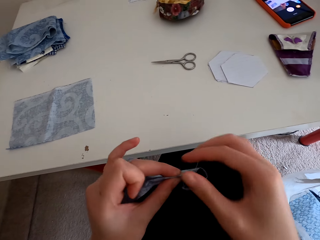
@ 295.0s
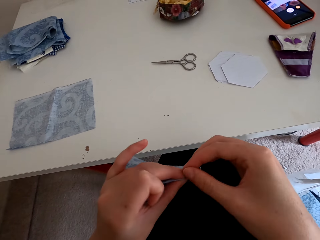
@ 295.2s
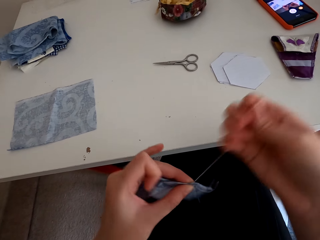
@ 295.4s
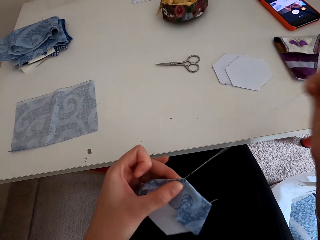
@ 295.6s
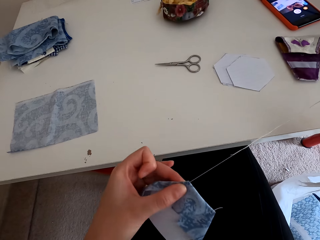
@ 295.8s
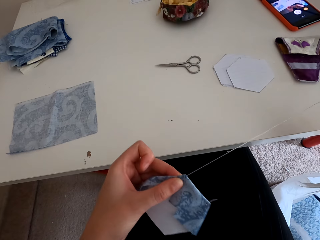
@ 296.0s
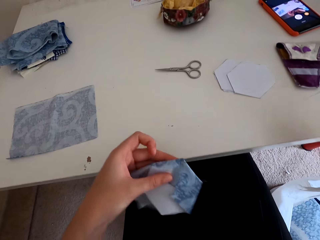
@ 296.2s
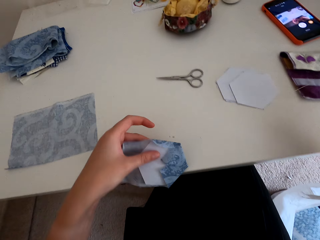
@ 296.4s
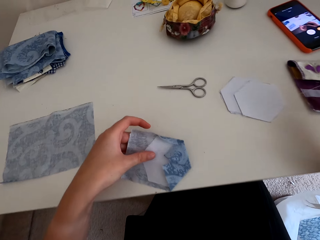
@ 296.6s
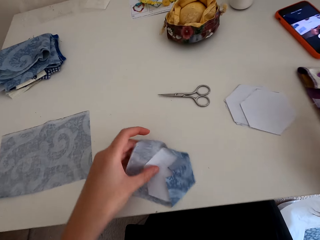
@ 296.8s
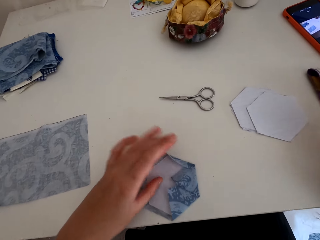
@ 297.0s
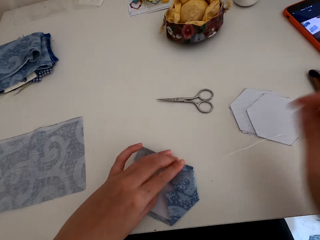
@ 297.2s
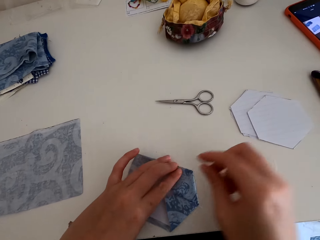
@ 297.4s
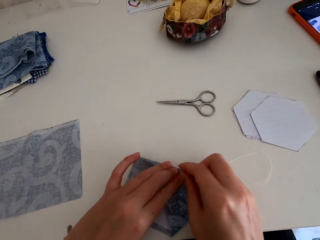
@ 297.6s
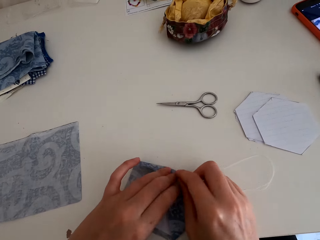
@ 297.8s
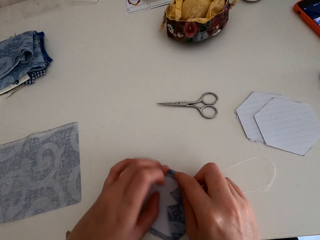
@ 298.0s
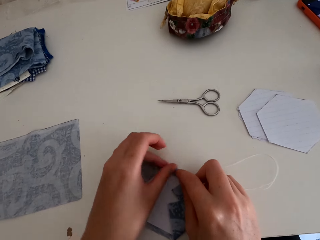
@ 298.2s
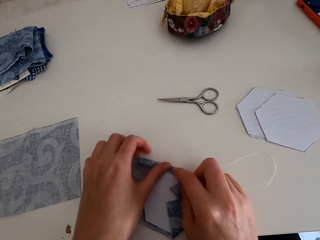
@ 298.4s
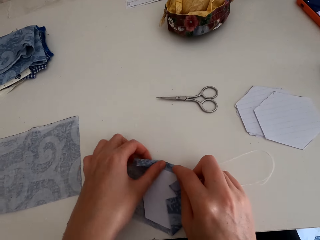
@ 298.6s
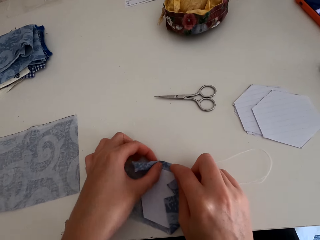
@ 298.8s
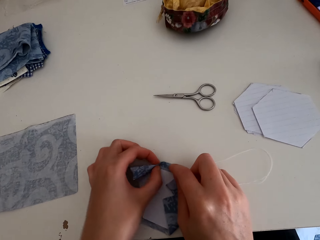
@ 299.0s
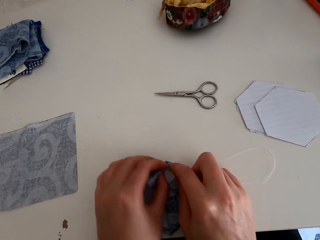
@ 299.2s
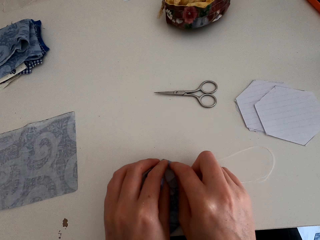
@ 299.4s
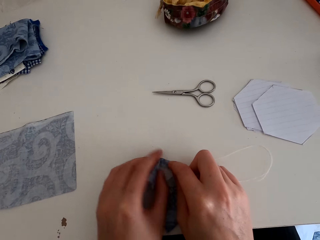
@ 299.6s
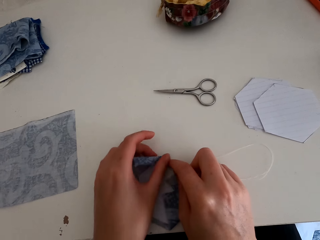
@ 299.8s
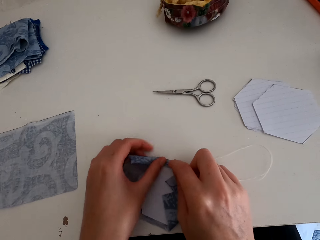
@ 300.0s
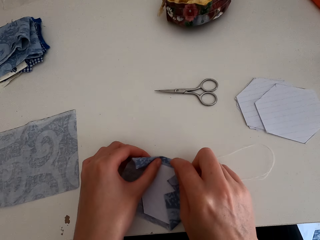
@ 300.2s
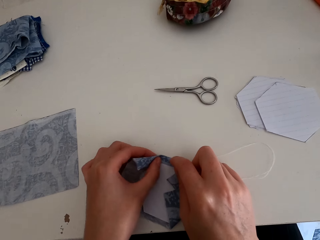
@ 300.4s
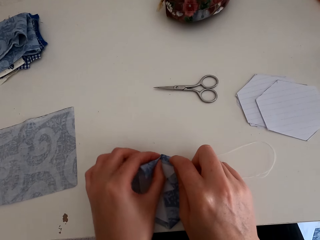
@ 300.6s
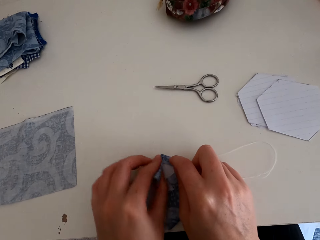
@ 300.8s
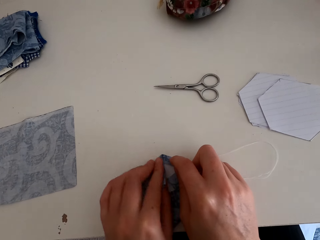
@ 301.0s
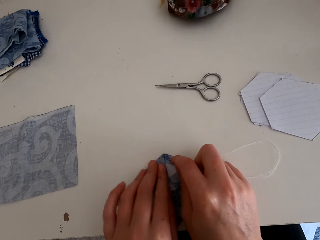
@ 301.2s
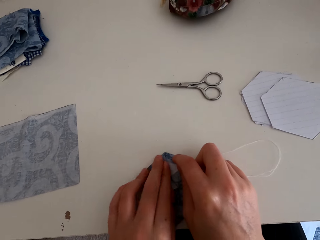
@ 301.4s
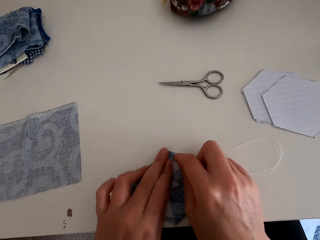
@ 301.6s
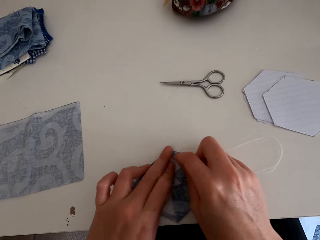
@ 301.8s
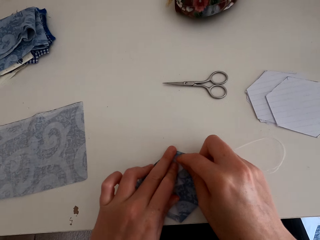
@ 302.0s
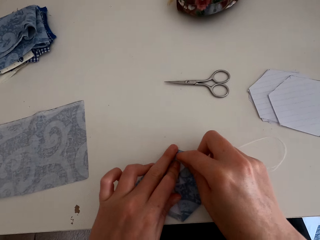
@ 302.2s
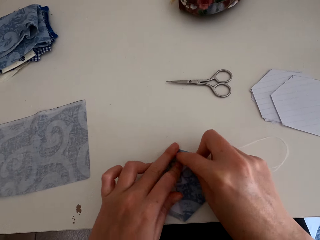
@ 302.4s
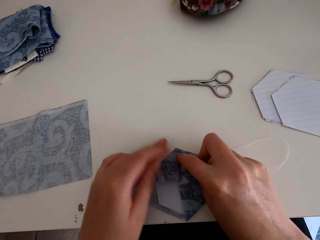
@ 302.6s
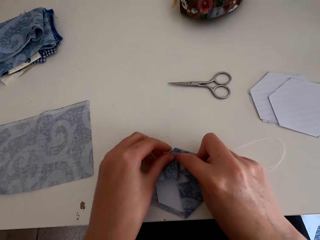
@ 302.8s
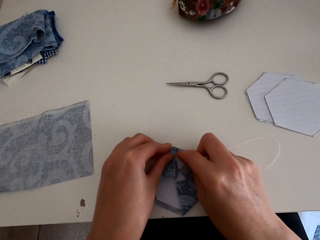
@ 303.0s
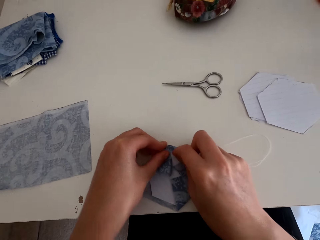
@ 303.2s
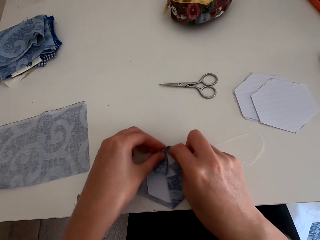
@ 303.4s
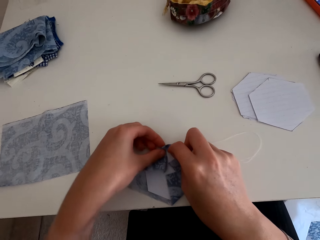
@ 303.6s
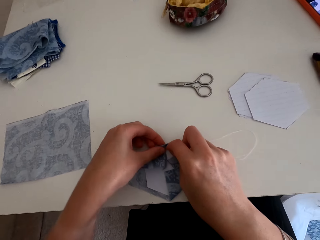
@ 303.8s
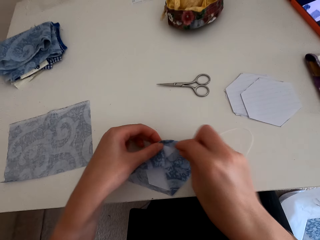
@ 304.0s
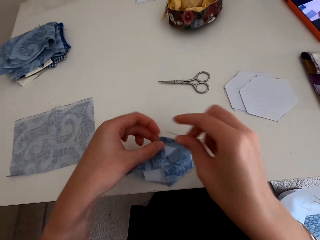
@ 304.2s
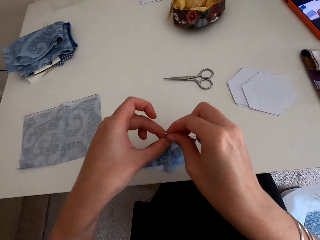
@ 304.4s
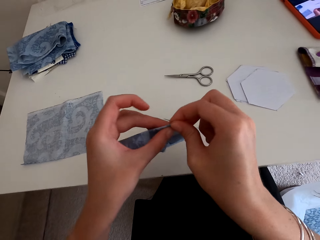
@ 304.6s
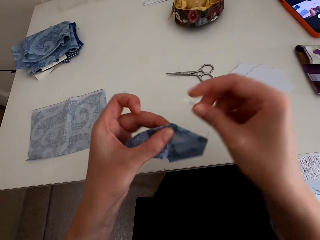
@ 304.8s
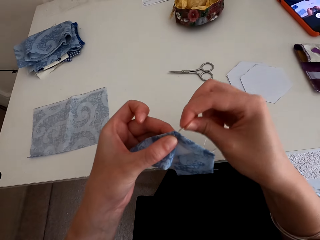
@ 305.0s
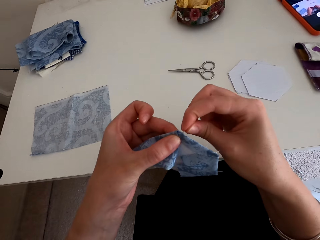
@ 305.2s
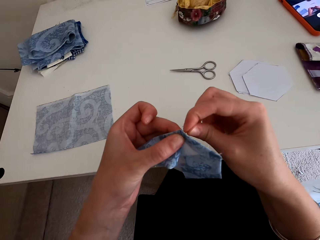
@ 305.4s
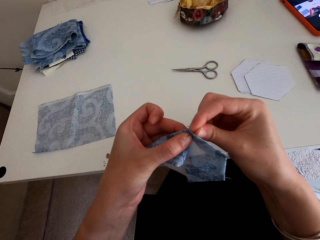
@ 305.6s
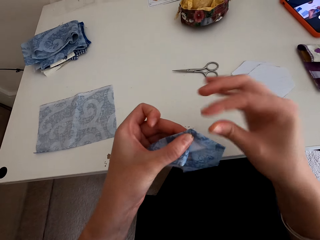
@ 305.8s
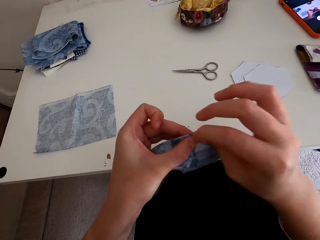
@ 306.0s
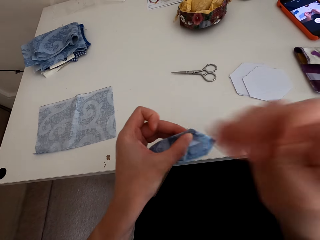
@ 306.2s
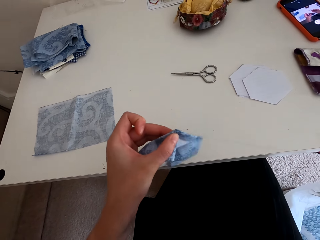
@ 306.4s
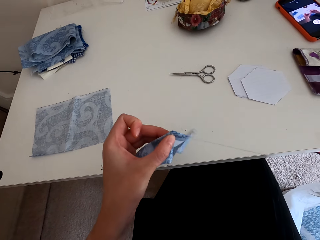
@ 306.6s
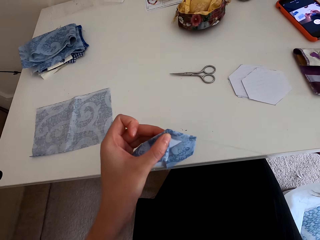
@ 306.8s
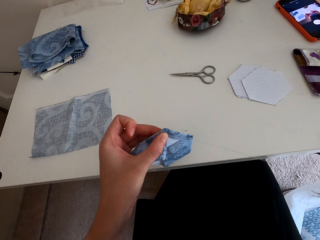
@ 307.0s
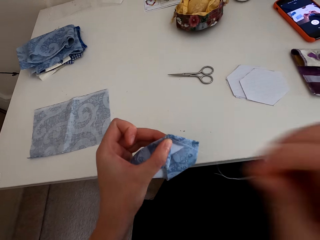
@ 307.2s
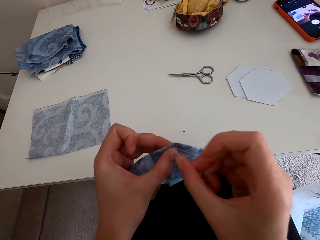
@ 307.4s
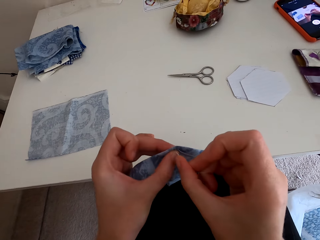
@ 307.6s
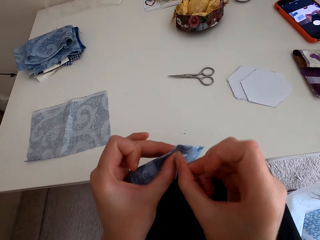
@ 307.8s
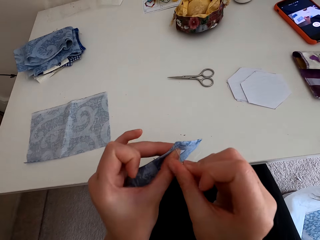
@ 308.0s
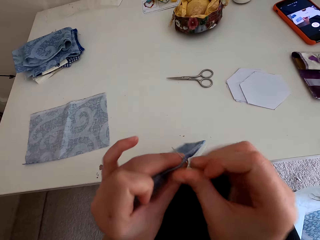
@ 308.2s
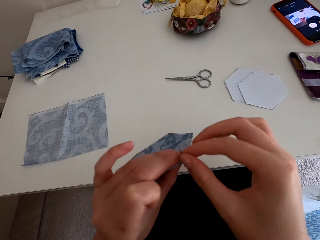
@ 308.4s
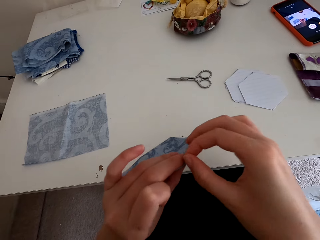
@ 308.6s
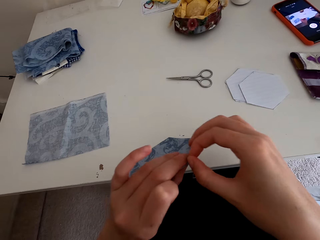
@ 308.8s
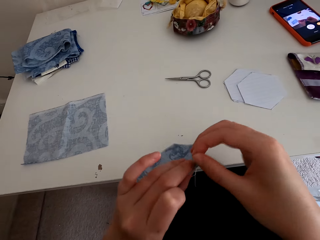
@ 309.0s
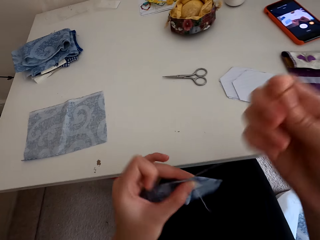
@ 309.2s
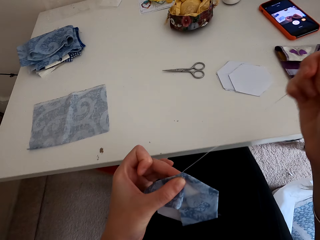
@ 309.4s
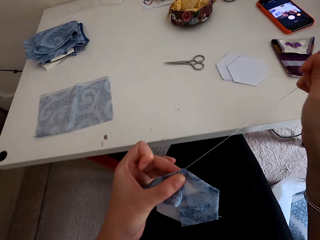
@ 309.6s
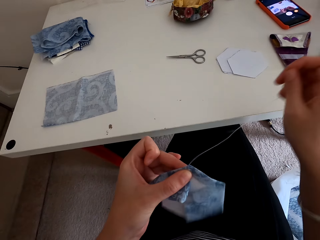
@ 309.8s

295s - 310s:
The camera wearer puts the cloth material on the table, folds the cloth material, and sews the cloth material with a needle and thread.

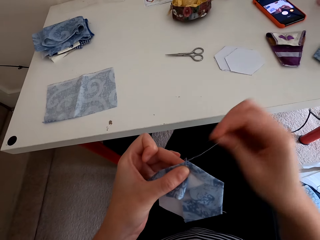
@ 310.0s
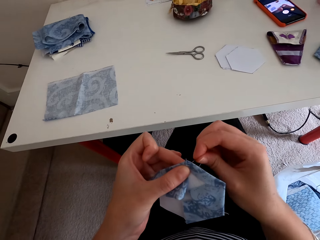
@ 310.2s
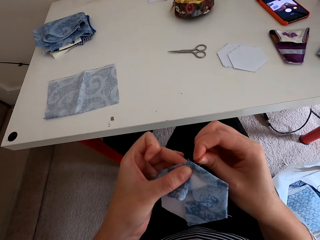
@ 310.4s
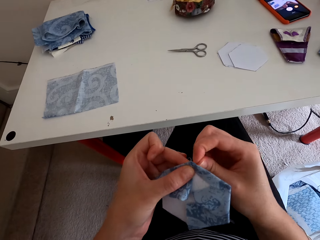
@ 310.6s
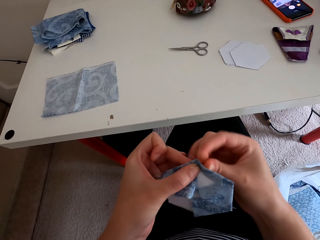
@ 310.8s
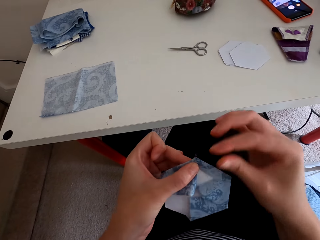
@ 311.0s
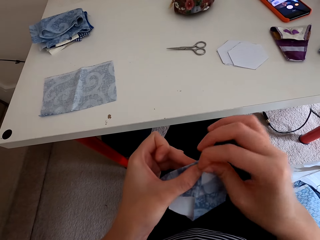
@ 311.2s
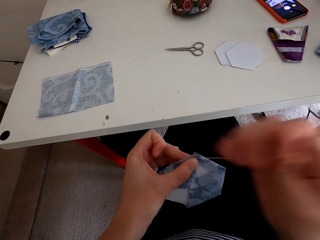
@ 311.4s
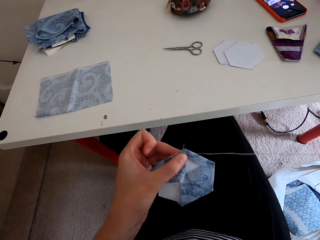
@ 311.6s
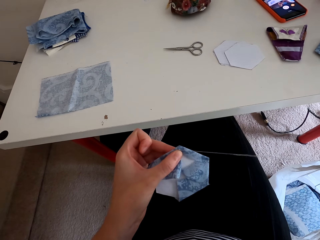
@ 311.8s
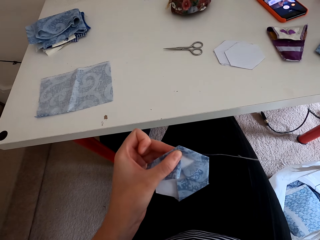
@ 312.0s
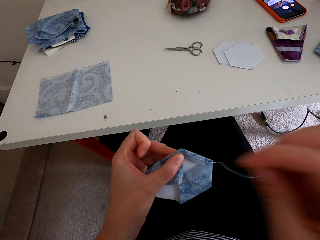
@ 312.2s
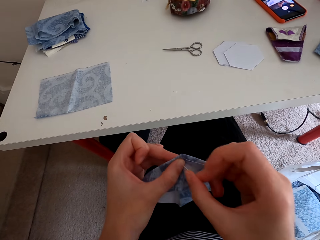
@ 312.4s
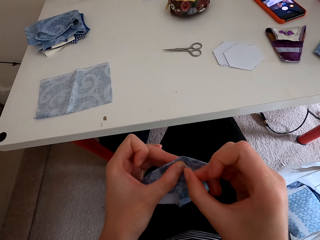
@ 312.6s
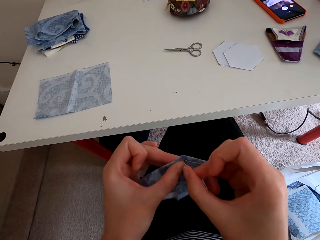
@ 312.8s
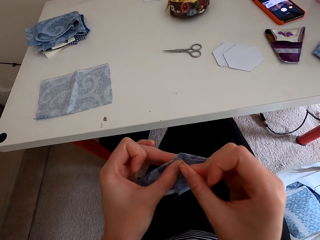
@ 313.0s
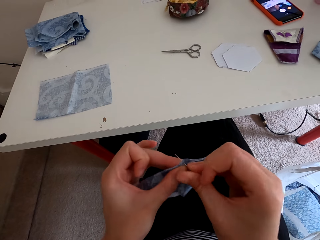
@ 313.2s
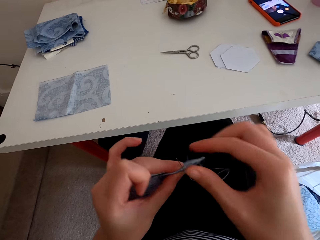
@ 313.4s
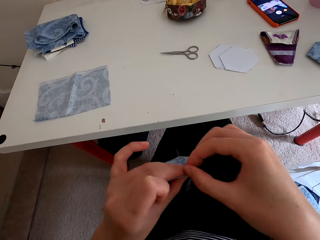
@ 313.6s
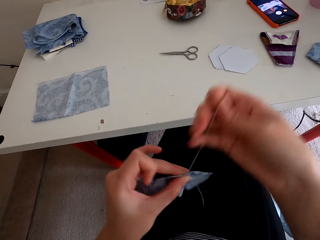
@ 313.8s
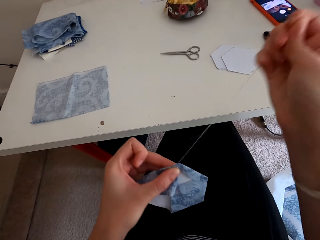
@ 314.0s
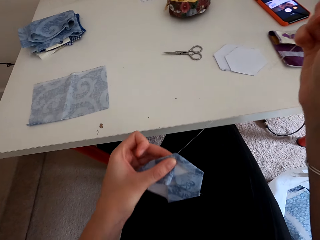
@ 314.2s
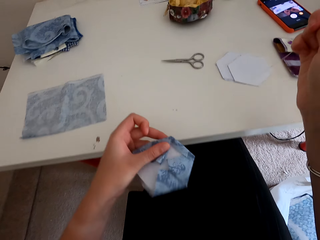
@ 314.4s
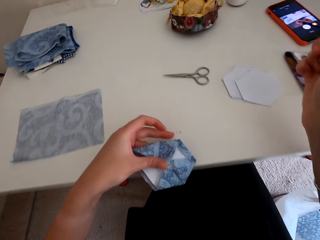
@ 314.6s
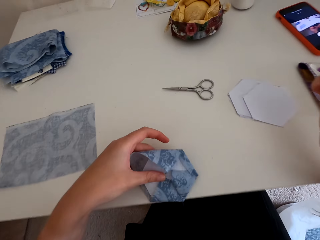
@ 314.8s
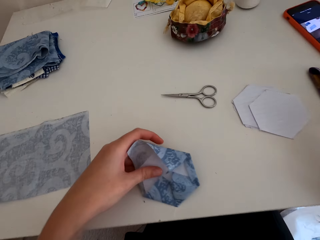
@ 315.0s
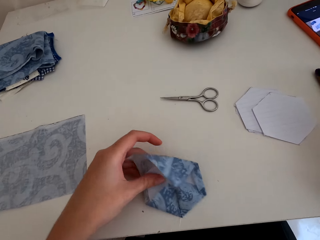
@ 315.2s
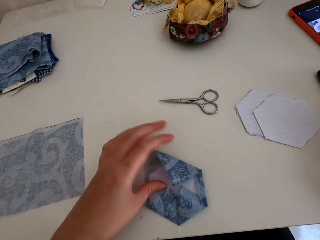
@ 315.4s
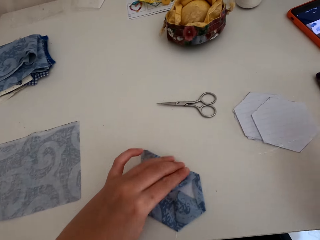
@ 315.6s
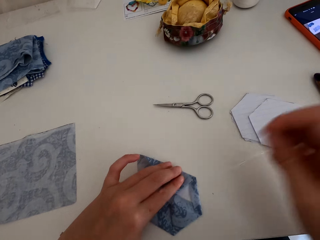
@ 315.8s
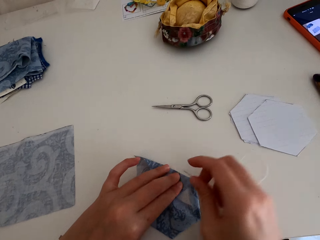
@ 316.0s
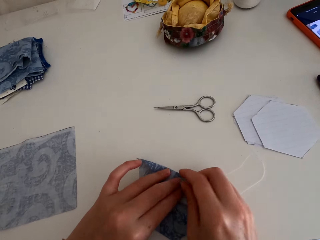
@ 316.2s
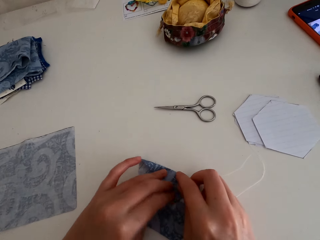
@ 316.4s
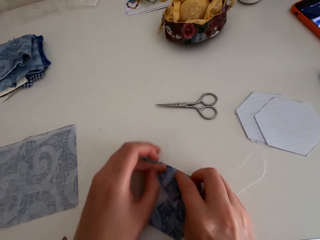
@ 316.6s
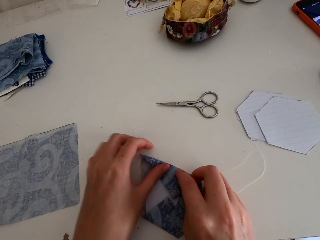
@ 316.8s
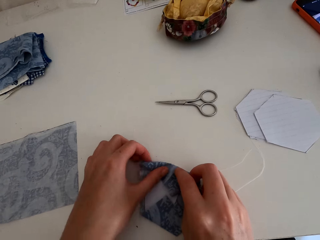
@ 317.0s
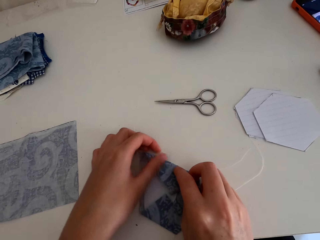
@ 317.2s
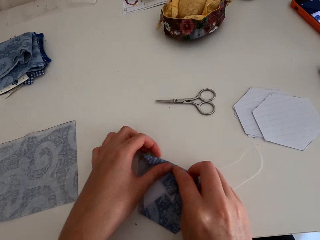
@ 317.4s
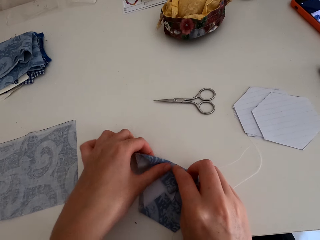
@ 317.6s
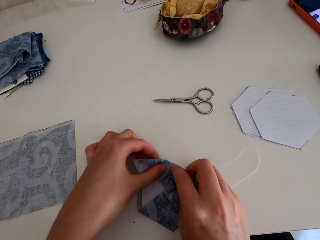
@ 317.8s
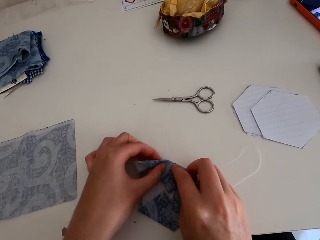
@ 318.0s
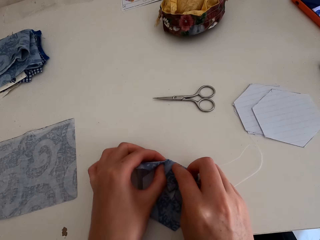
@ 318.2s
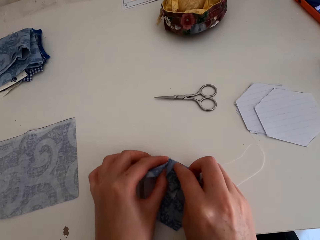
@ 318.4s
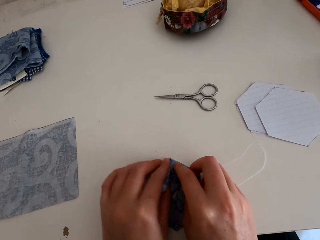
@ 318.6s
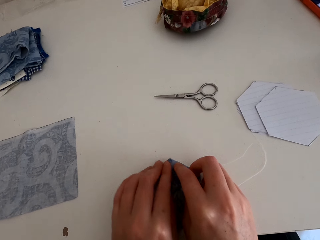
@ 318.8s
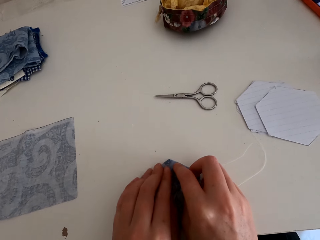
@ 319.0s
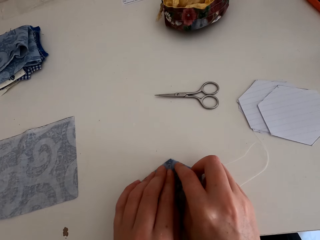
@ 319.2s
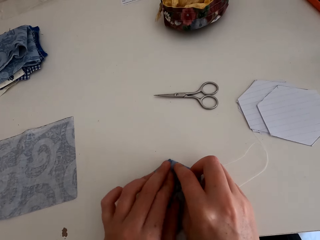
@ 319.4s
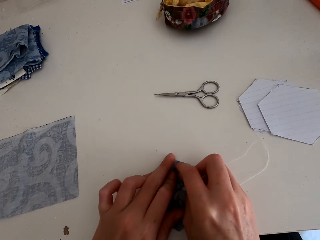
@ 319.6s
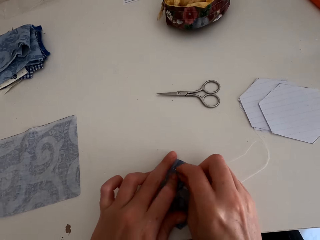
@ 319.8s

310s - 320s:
The camera wearer puts the cloth material on the table and folds the cloth material.
